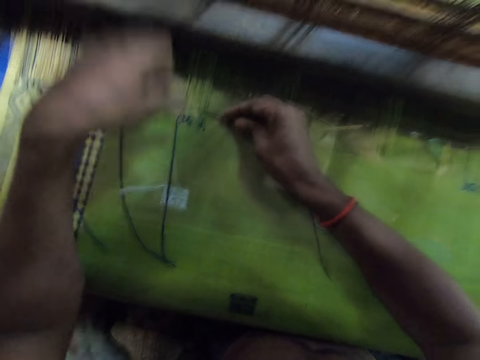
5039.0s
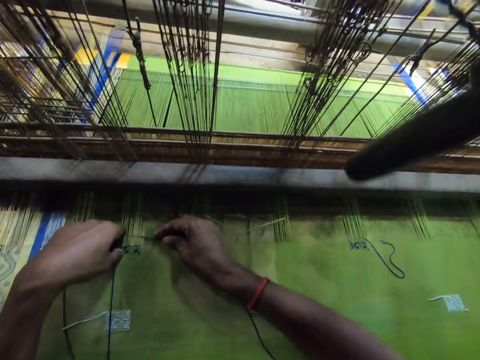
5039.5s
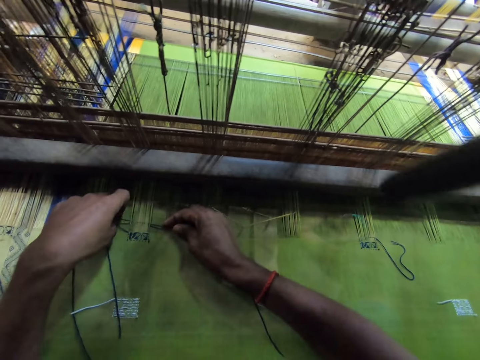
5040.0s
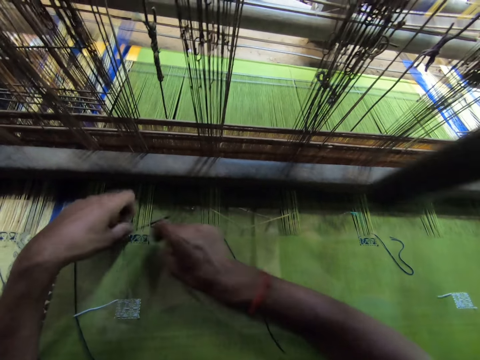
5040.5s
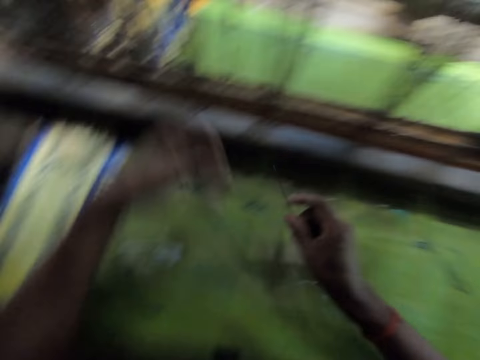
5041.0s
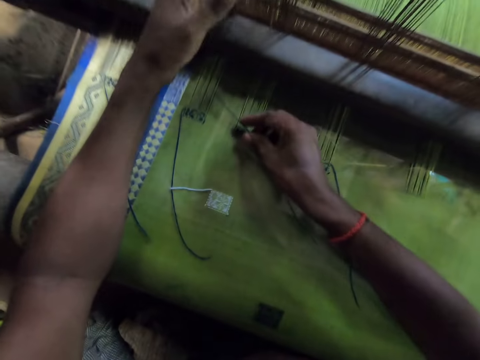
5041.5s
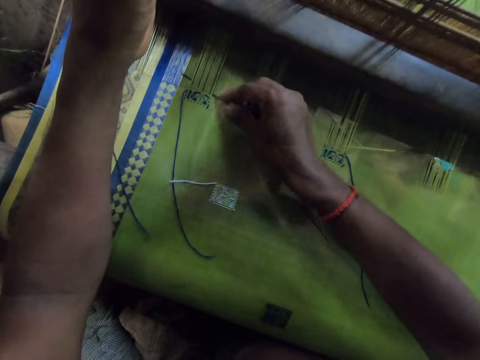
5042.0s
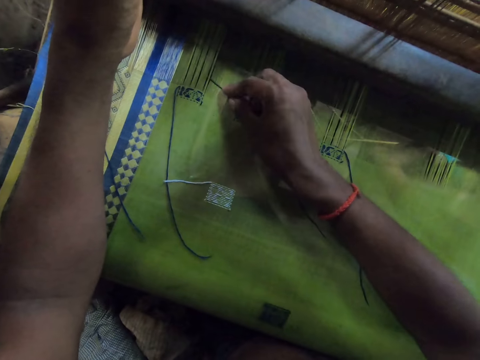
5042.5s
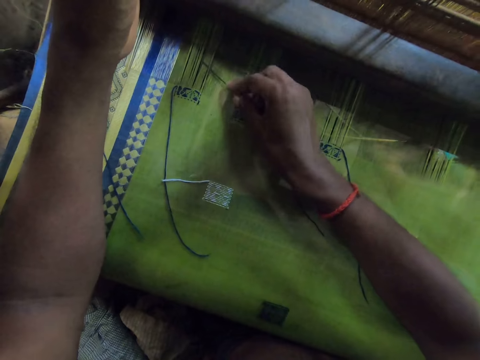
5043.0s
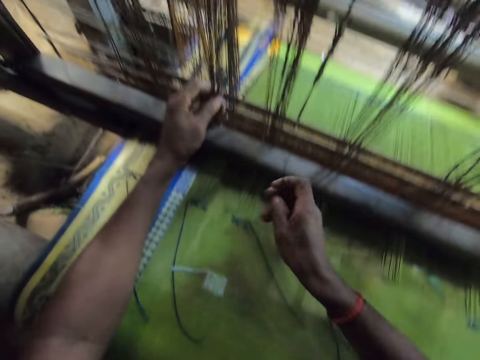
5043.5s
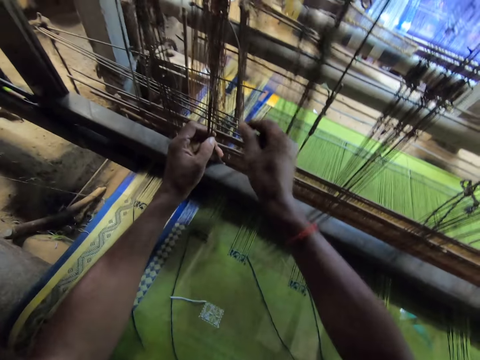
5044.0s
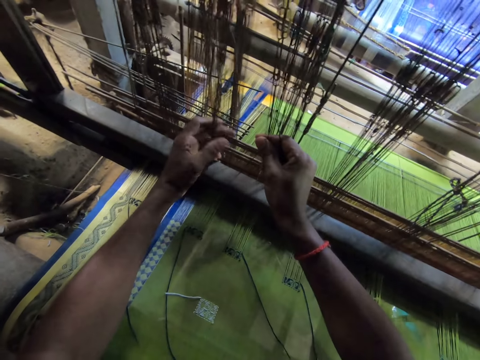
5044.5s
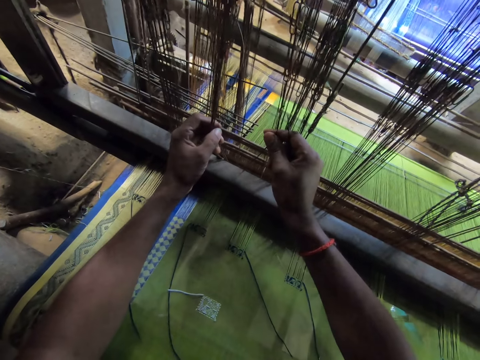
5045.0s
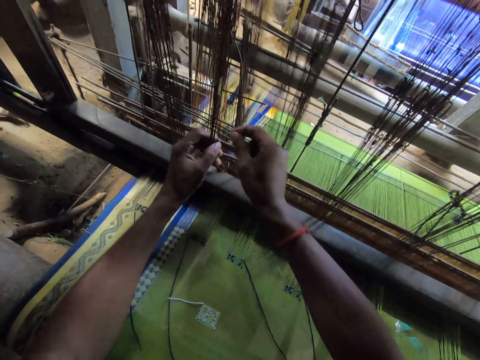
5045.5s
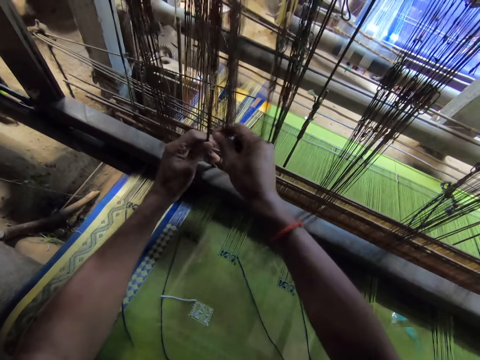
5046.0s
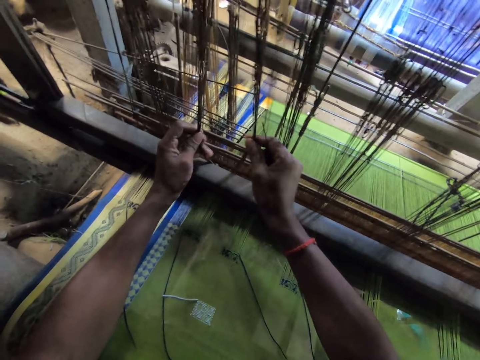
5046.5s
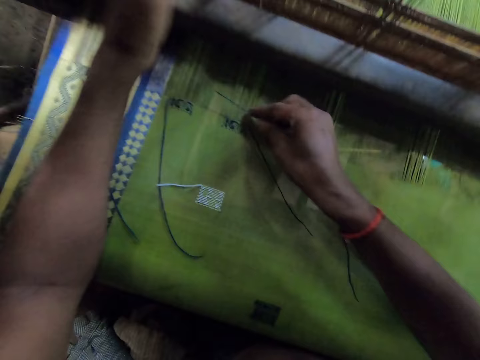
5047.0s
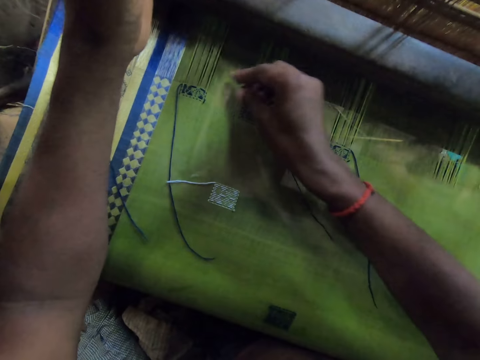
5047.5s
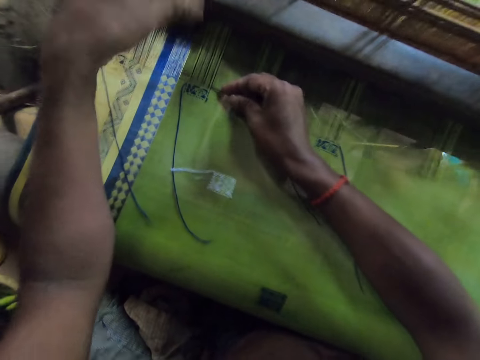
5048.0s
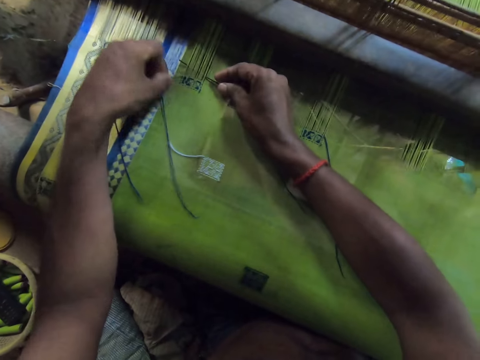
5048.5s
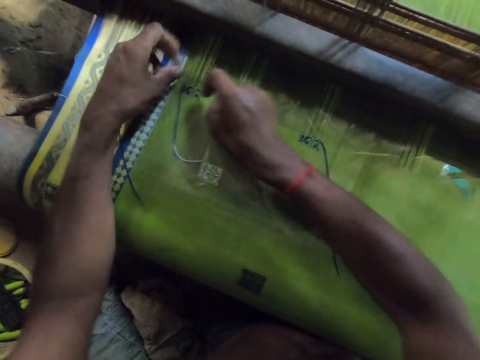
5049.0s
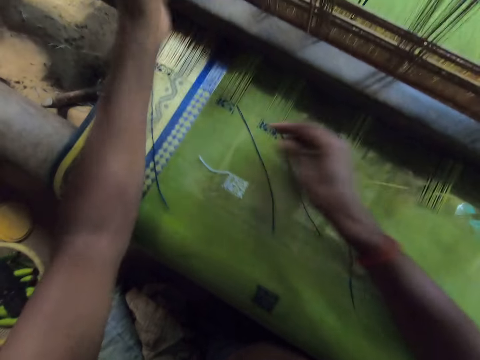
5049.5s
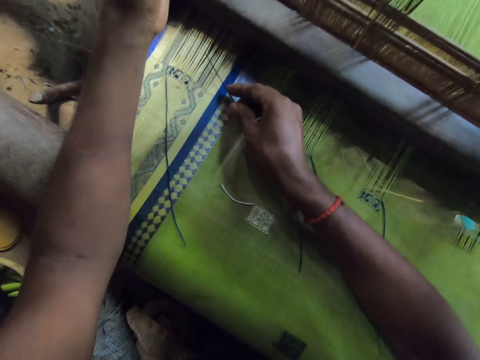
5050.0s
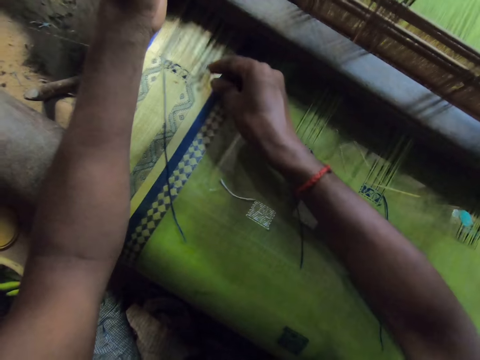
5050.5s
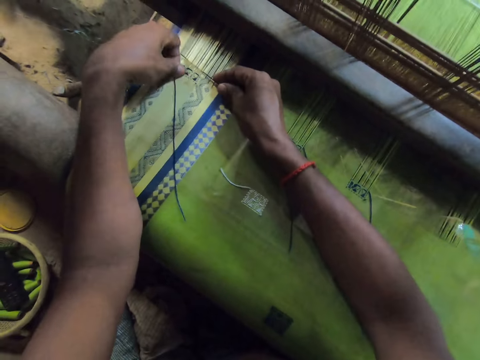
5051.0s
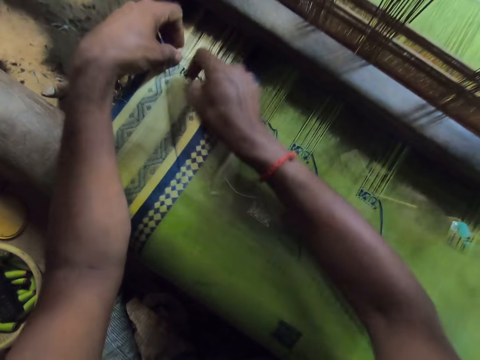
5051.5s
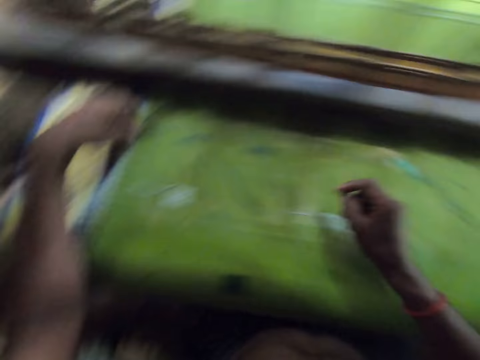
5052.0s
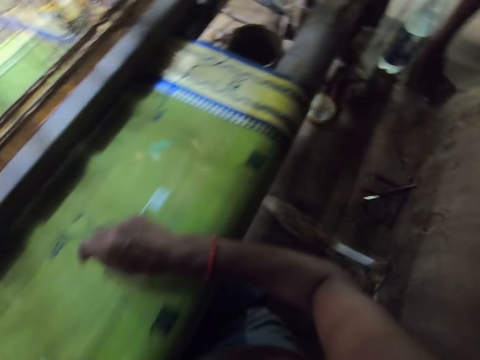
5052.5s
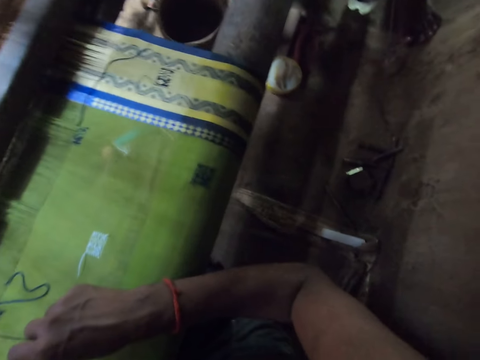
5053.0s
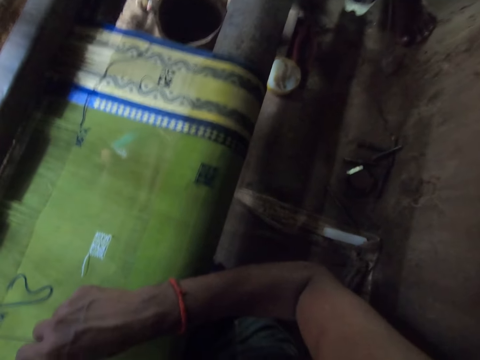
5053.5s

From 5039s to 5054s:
The camera wearer puts the needle through the warp on the loom with his right hand. He picks the yarn from the cloth with his left hand. He wraps the yarn round the needle with his right hand. He moves the yarn on the cloth with his right hand. He wraps the yarn round the needle with his right hand. He puts the needle through the warp on the loom with his right hand. He moves the warp on the loom with both hands. He puts the needle through the warp on the loom with his right hand. He weaves with the loom needle on the loom. He picks the yarn from the cloth with his left hand. He wraps the yarn round the needle with his left hand. He pulls the needle with his right hand. He moves the yarn on the cloth with his left hand. He holds the warp with his left hand. He puts the needle through the warp on the loom with his right hand. He picks the yarn from the cloth with his left hand. He wraps the yarn round the needle with his left hand.

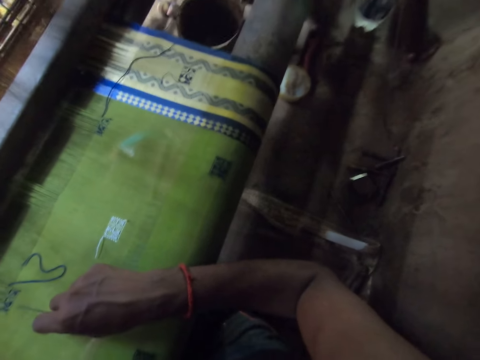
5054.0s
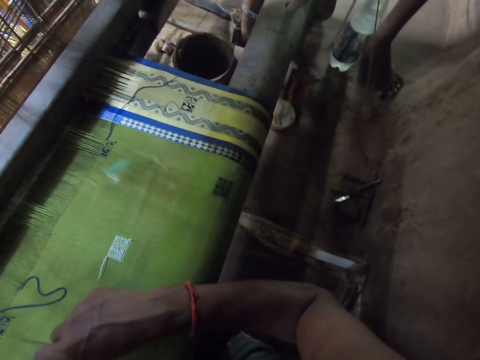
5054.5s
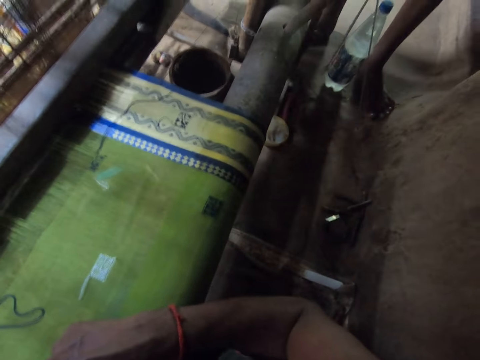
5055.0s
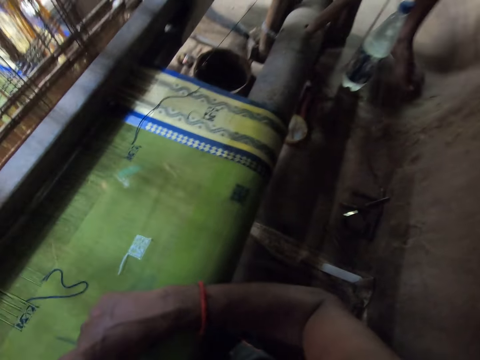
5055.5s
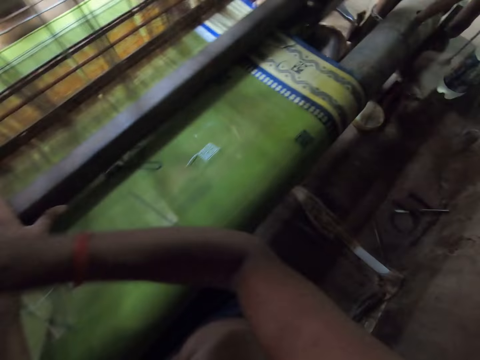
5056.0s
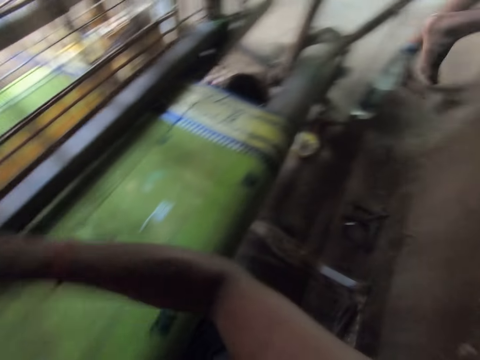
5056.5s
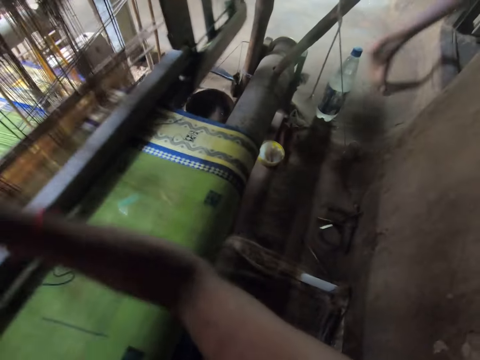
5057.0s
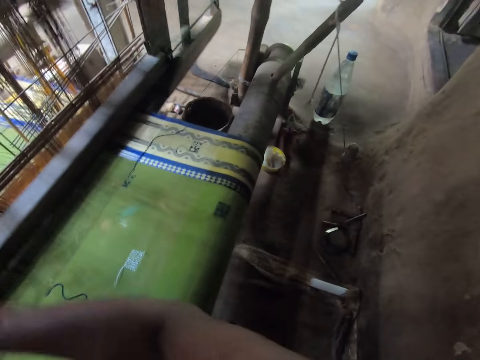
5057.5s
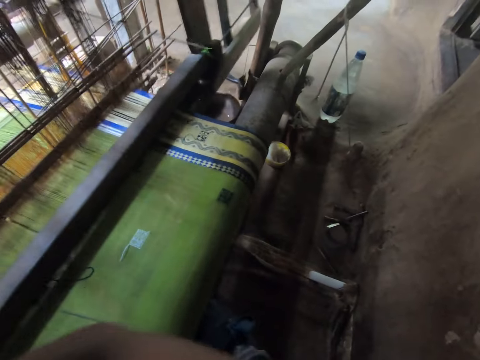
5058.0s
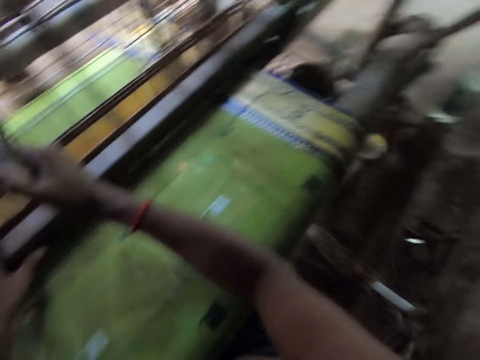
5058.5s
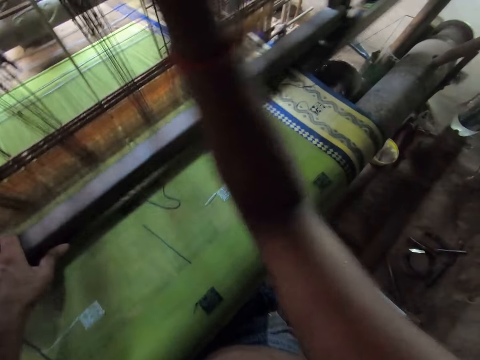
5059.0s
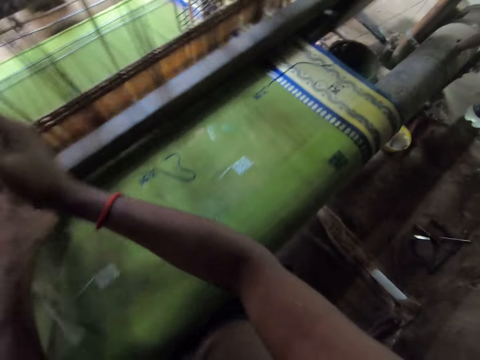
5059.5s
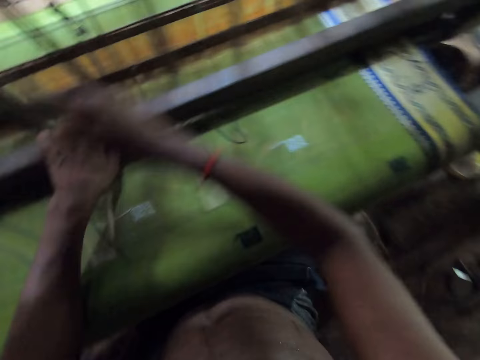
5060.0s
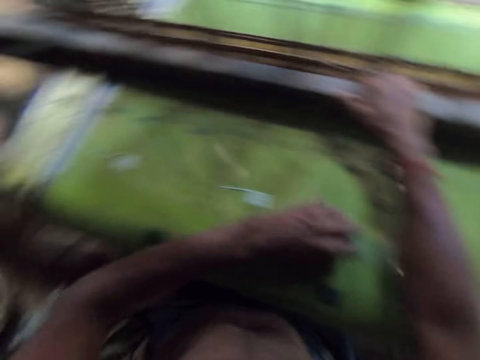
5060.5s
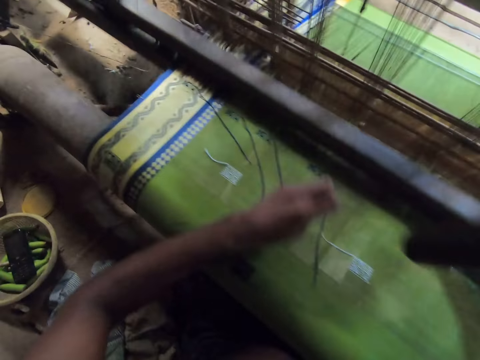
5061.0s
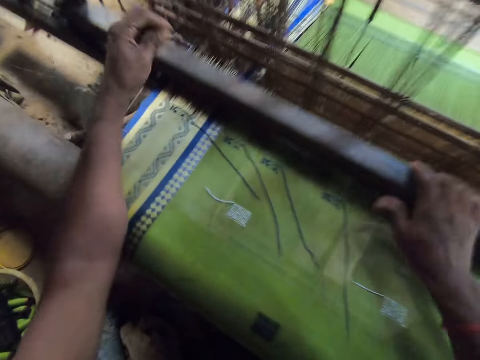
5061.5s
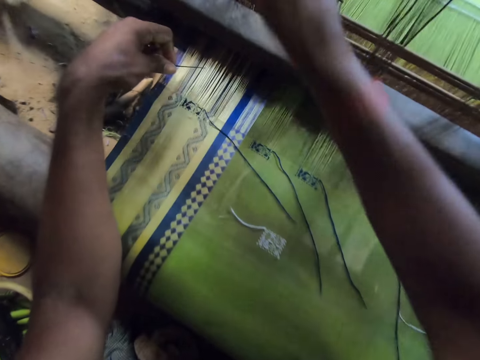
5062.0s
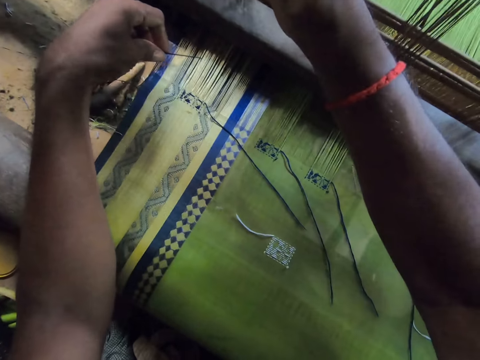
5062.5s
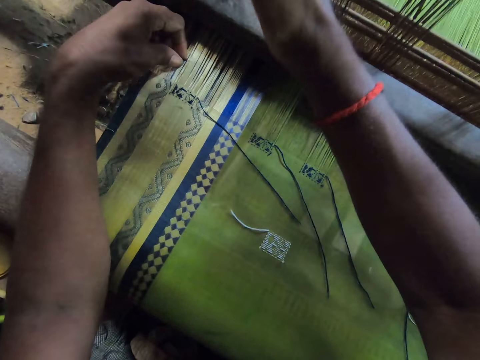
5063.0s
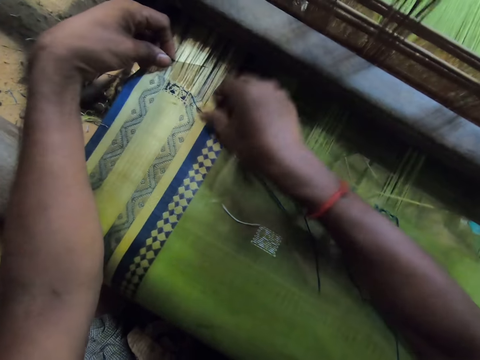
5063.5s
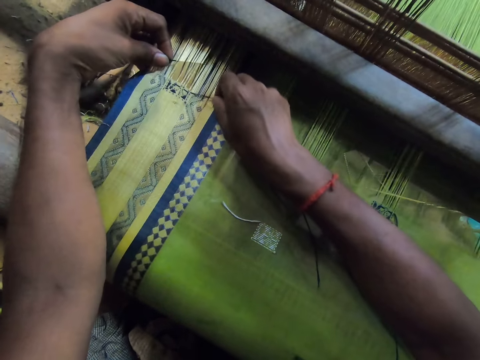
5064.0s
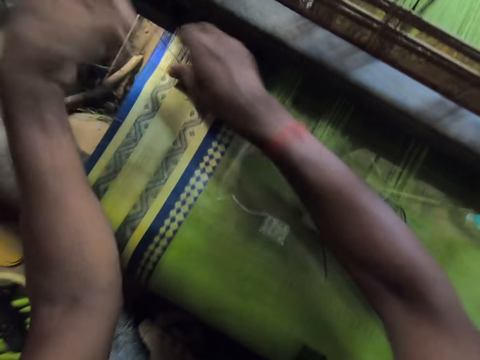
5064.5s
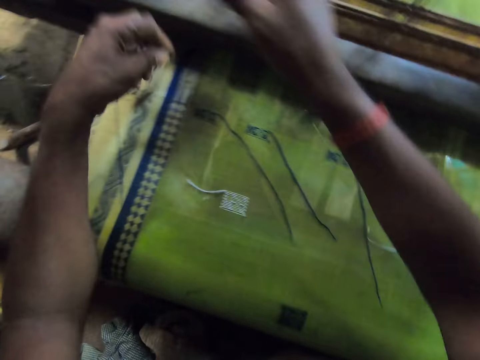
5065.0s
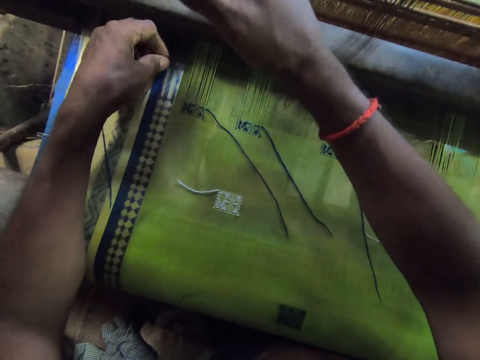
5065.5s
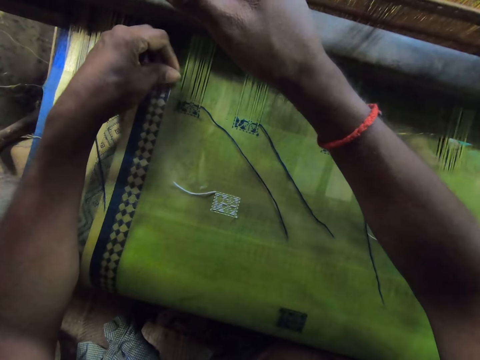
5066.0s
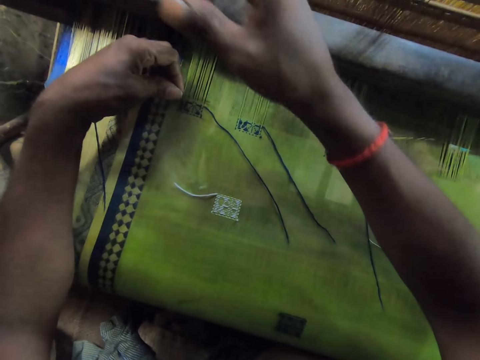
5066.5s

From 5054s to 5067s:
The camera wearer places the needle on the cloth with his right hand. He weaves the cloth on the loom with both hands. He picks the needle from the cloth with his left hand. He holds the loom with his right hand. He puts the needle through the warp on the loom with his left hand. He weaves with the loom needle on the loom. He picks the yarn from the cloth with his right hand. He wraps the yarn round the needle with his right hand. He pulls the needle with his left hand. He pulls the yarn on the cloth with his right hand. He holds the warp with his right hand. He puts the needle through the warp on the loom with his left hand.
